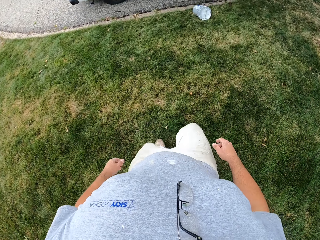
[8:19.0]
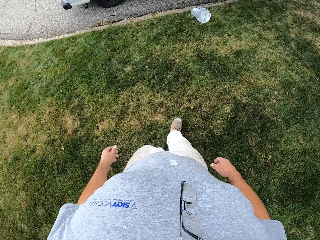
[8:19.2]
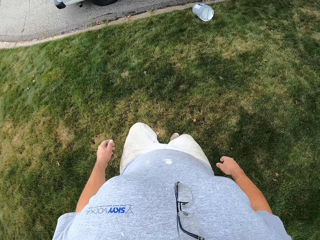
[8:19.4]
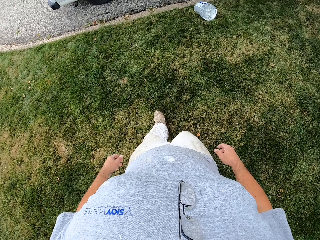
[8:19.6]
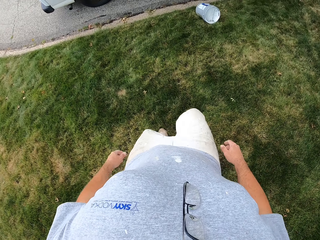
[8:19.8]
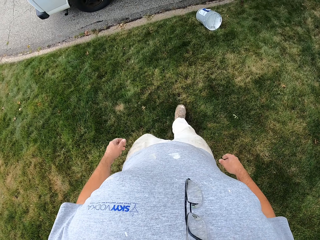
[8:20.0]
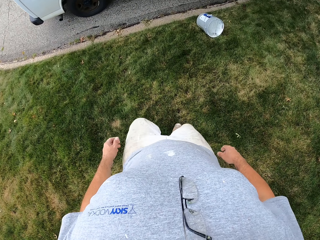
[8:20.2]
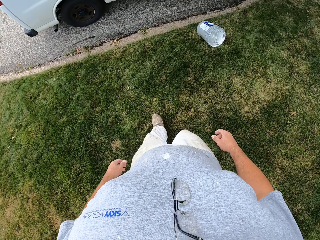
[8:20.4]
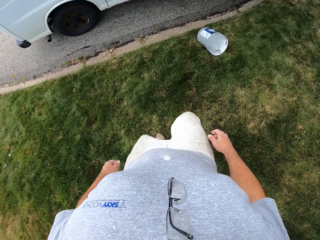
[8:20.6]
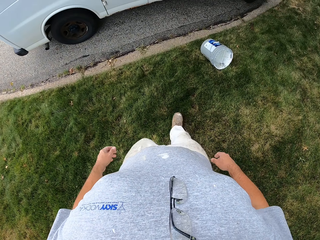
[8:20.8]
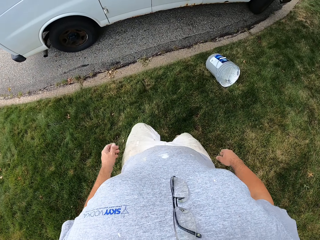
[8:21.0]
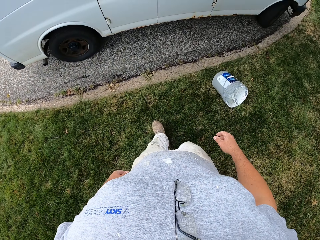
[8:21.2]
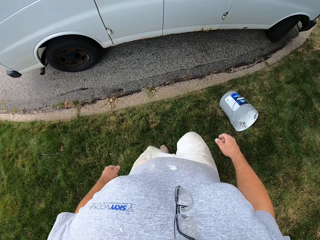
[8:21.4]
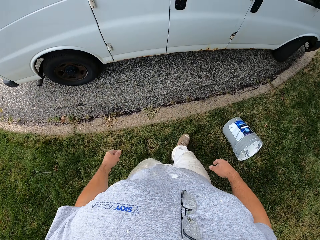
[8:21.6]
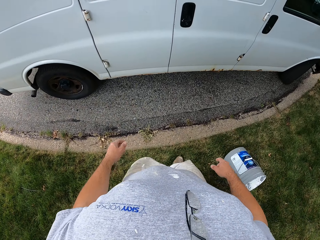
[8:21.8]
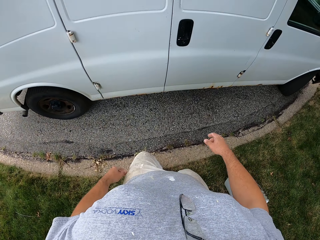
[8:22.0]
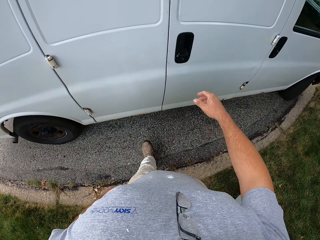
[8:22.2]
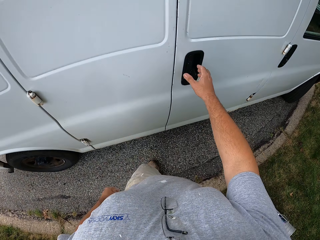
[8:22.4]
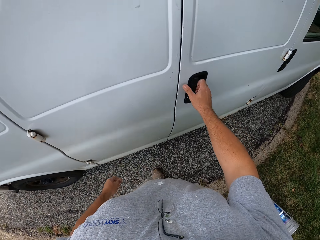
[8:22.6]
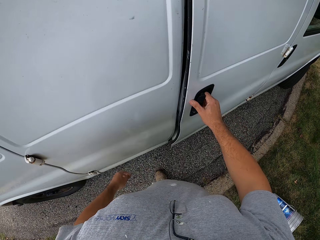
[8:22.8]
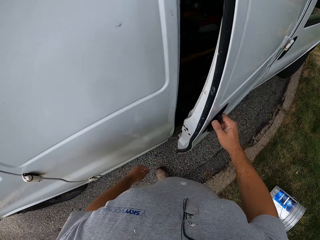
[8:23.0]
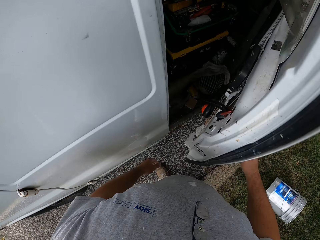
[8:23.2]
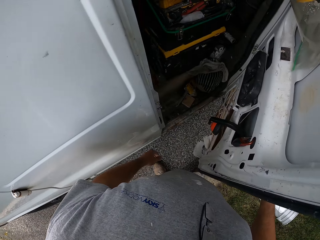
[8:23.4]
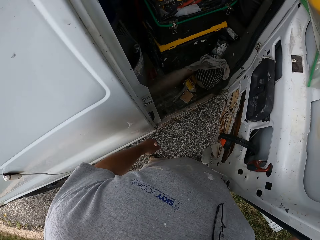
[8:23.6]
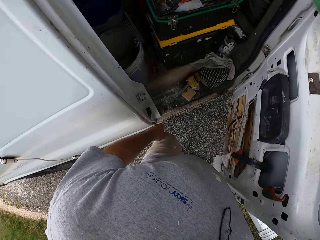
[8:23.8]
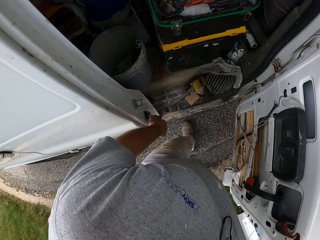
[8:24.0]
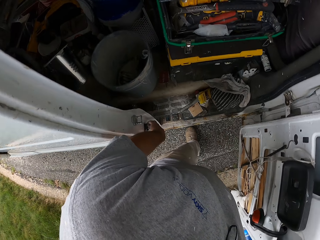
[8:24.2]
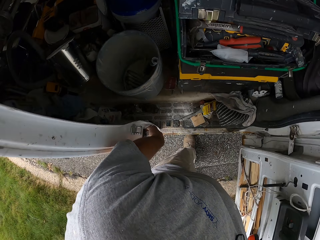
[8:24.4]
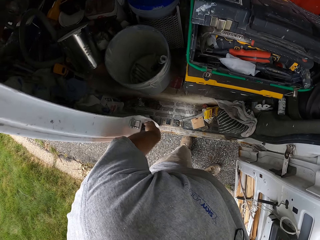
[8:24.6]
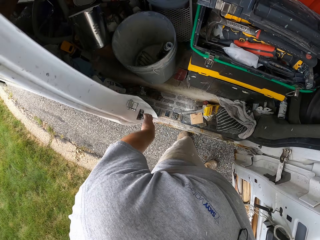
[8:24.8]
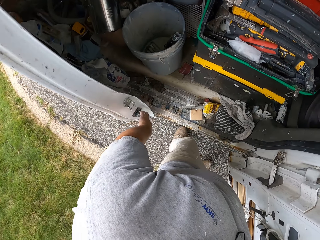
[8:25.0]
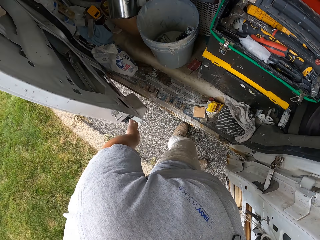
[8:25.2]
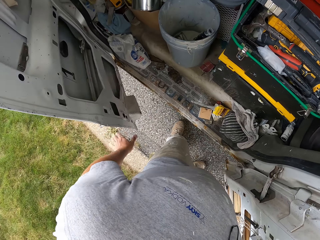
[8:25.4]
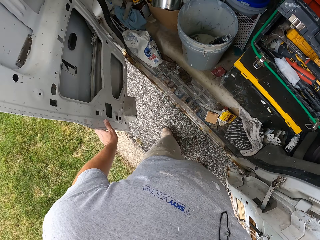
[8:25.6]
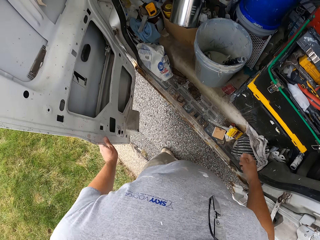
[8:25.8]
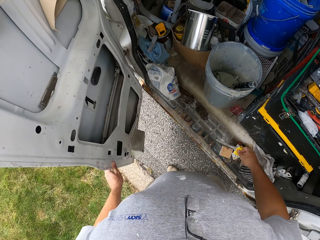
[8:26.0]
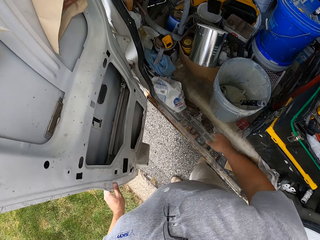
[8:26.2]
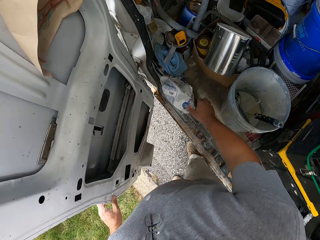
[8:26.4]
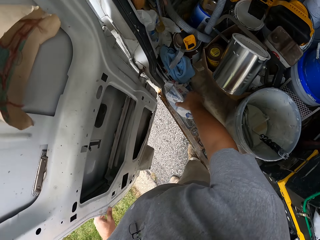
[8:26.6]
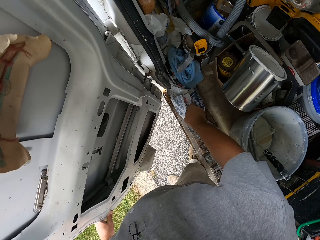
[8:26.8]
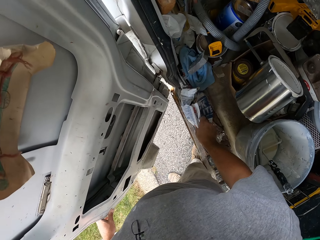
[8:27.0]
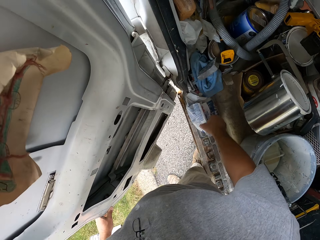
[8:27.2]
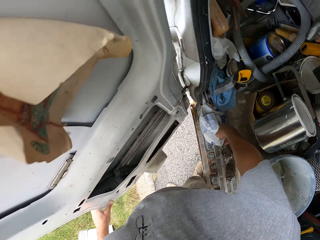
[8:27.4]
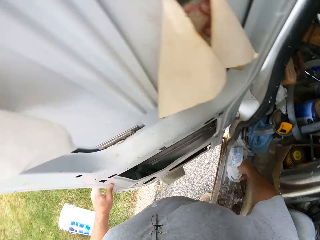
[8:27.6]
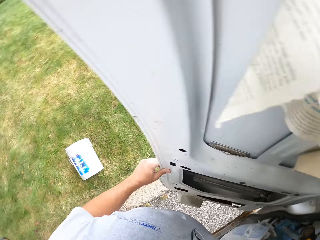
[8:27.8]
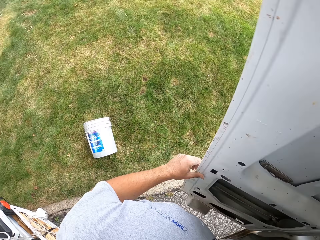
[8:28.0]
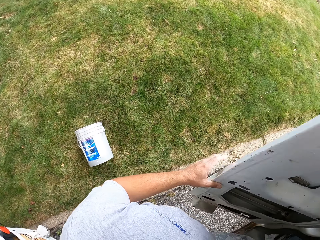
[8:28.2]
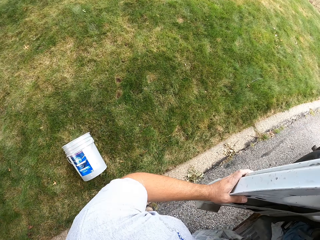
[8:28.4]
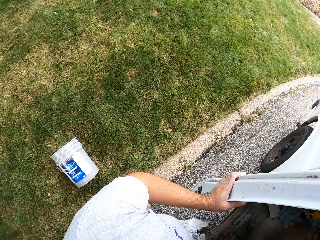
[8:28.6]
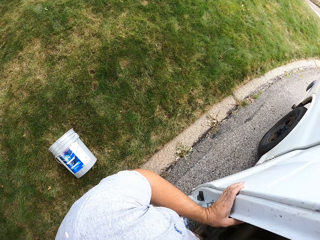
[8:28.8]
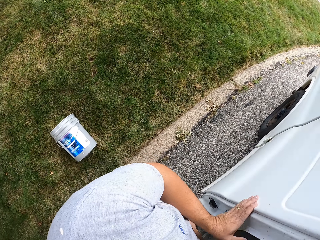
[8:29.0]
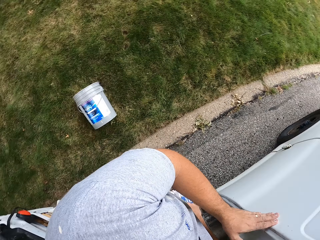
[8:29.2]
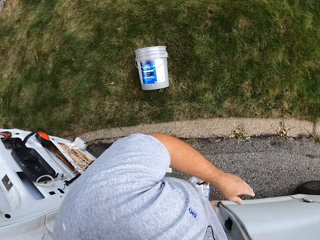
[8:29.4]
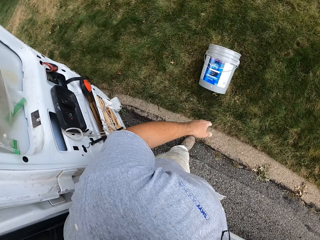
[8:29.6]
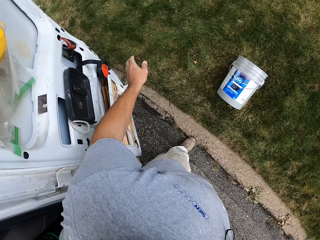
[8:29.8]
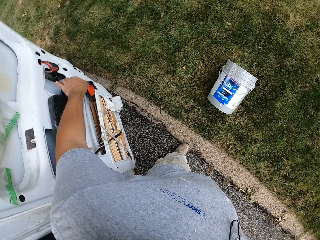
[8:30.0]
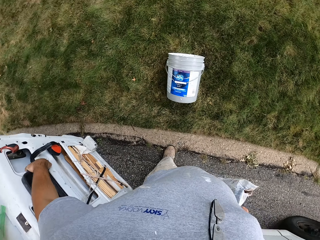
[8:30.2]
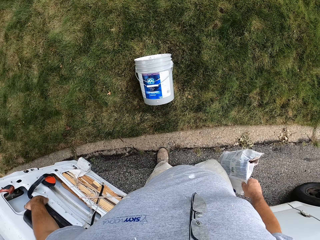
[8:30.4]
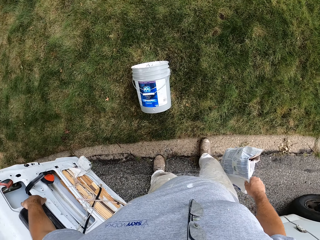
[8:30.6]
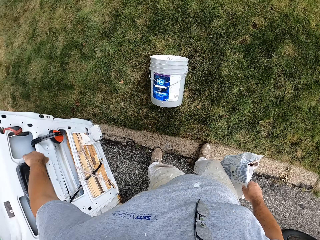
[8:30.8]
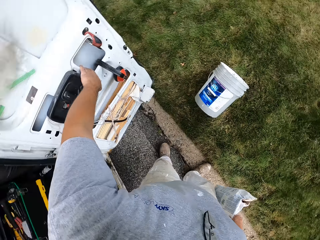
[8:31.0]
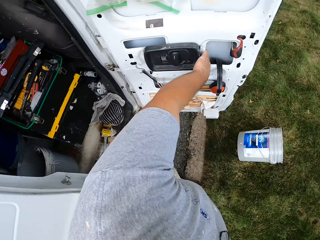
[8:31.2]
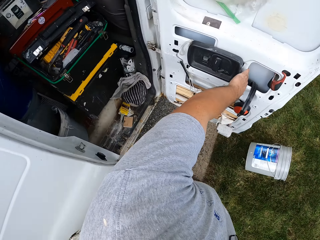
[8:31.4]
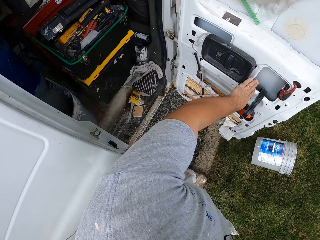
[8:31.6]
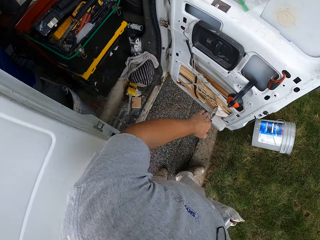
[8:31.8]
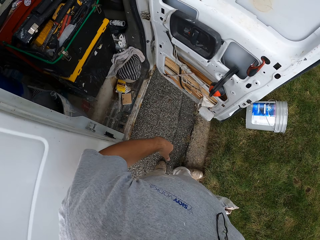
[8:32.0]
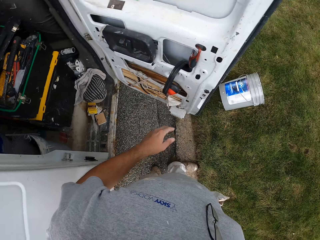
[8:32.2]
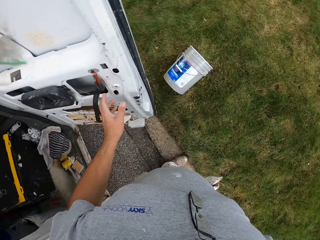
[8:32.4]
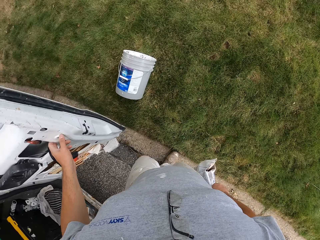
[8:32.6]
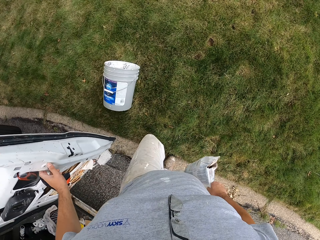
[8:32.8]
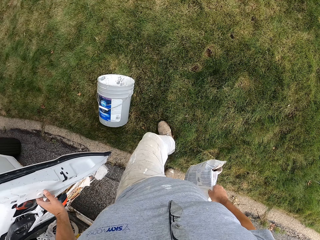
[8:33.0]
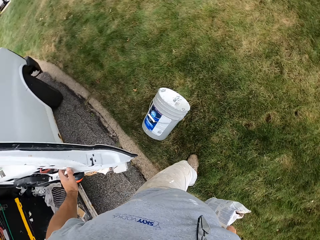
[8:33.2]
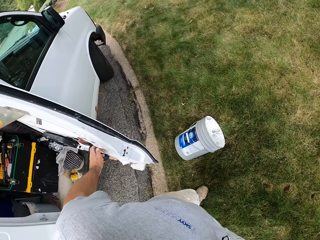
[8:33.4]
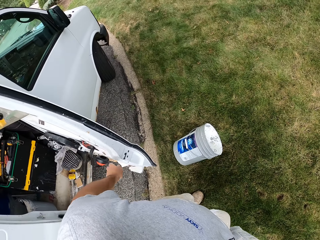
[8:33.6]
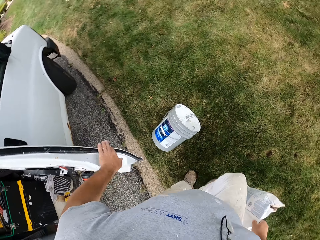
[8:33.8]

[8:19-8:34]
The camera wearer opens the van doors. They pick up a sack of quick setting plaster cement from the van. They close the van doors. They touch the other door.

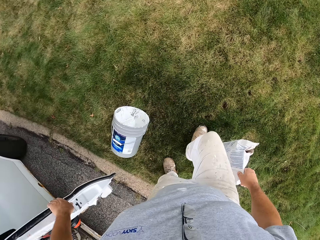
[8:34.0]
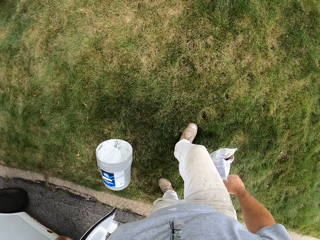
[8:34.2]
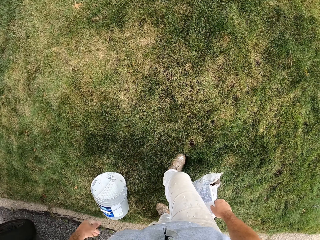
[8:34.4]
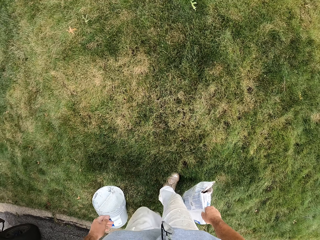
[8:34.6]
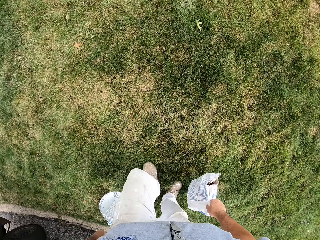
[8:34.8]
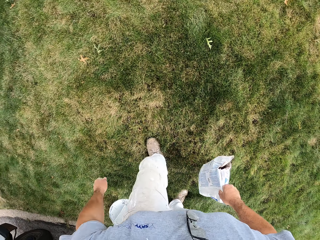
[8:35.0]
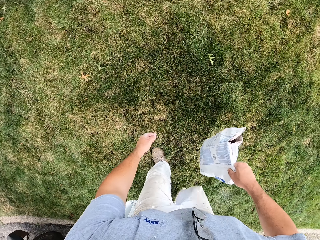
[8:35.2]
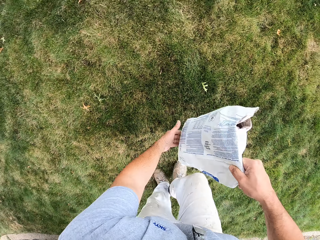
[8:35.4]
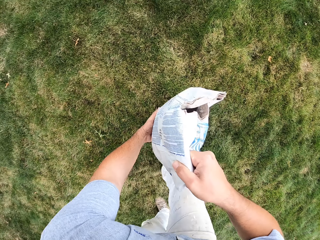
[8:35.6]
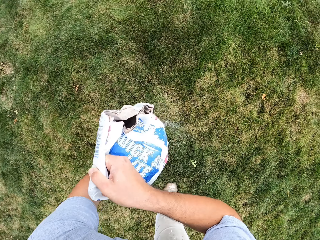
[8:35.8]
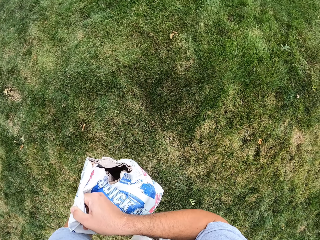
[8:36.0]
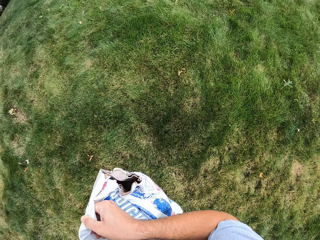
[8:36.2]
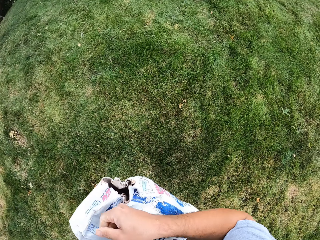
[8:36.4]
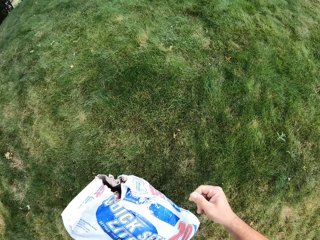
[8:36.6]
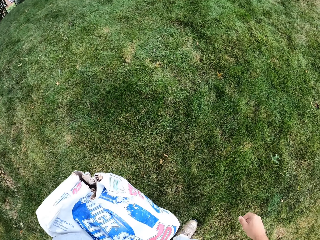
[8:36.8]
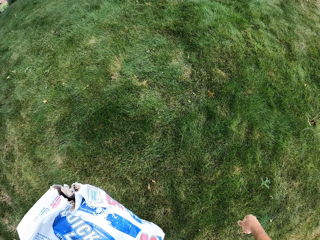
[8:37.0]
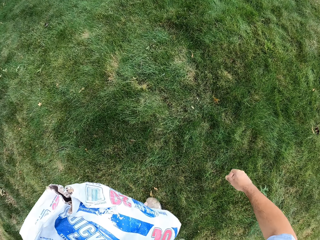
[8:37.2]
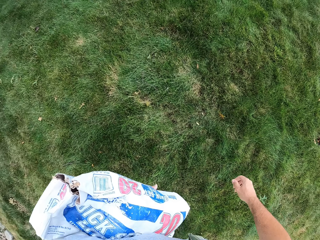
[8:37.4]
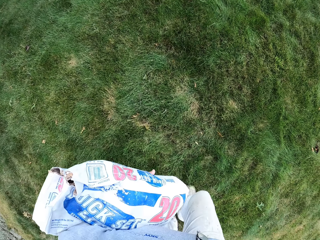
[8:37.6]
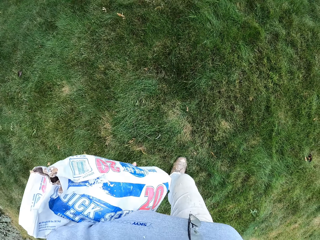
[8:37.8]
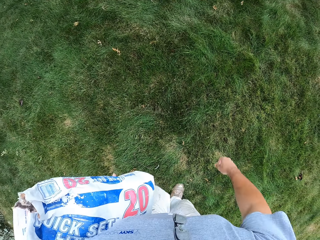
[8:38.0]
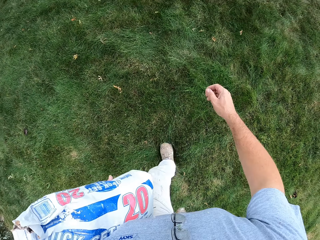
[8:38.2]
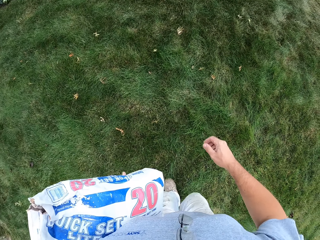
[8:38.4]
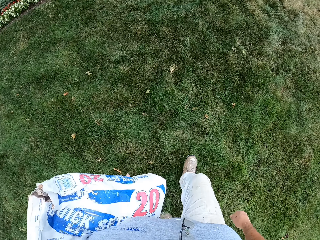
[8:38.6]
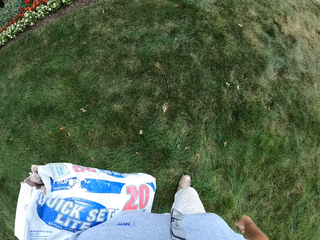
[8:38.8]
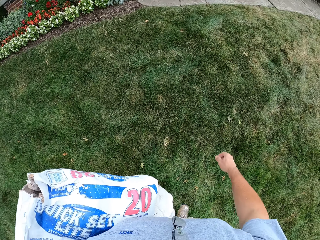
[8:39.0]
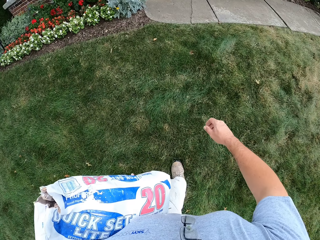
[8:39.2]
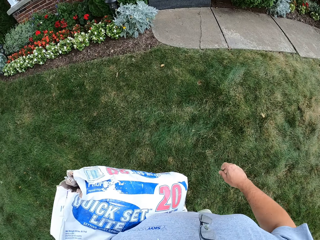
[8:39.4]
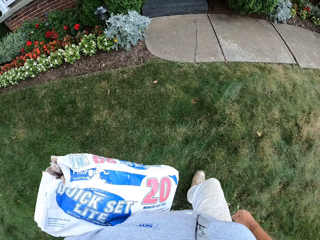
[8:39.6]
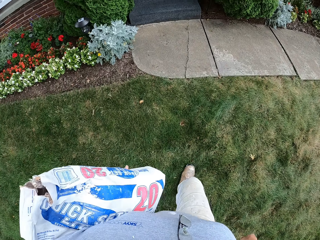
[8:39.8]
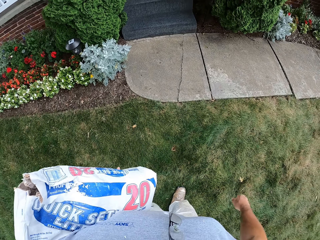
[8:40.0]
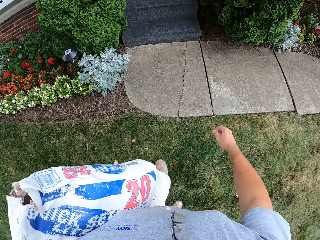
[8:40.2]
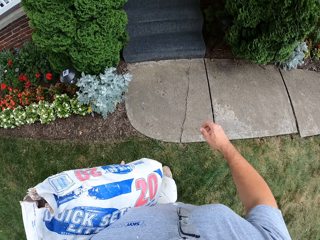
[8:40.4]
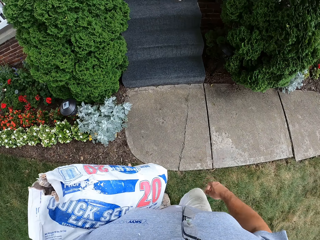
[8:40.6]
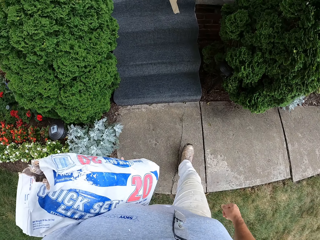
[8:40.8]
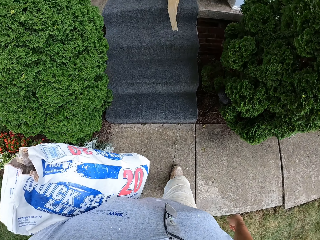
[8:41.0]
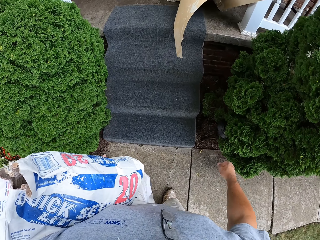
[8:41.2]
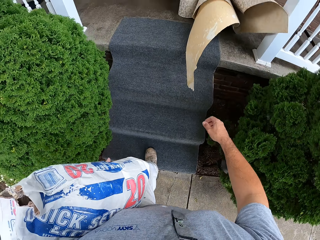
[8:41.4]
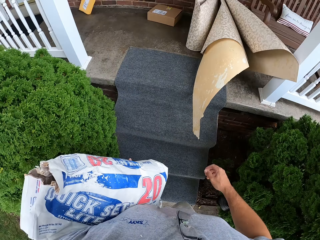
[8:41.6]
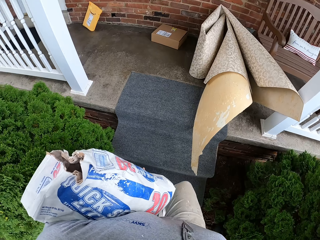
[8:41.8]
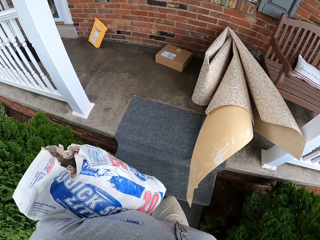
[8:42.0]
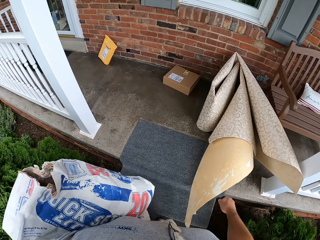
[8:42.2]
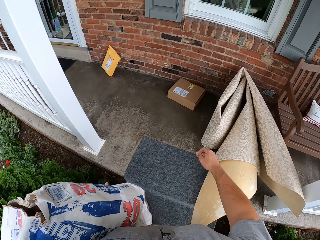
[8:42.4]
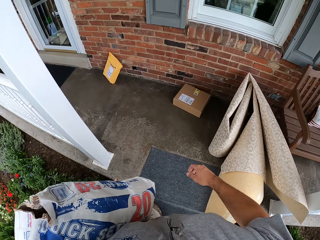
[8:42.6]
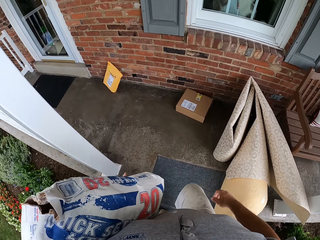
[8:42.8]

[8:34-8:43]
The camera wearer carries something. They walk towards the house.
